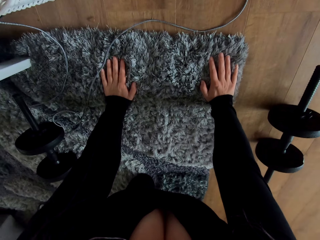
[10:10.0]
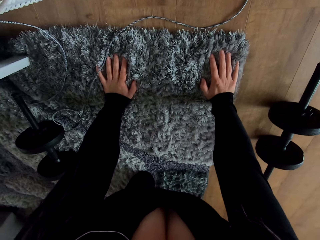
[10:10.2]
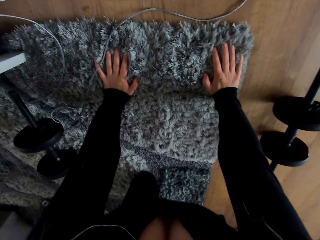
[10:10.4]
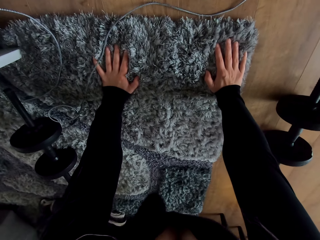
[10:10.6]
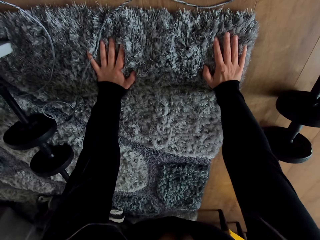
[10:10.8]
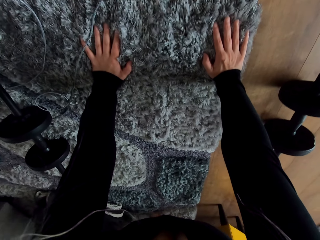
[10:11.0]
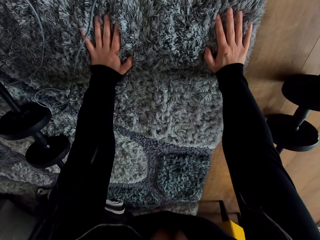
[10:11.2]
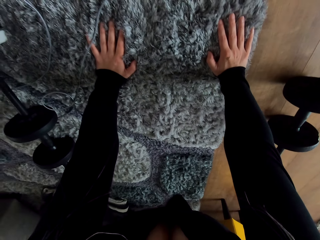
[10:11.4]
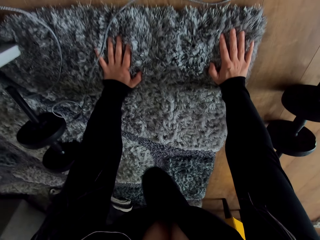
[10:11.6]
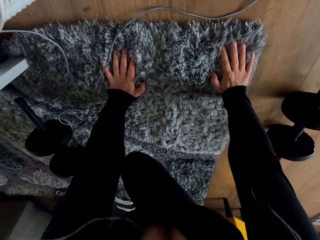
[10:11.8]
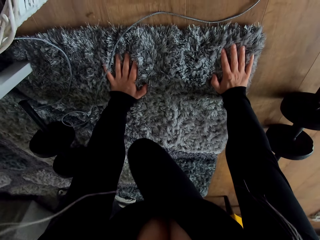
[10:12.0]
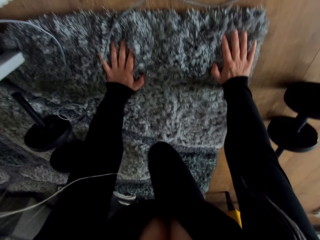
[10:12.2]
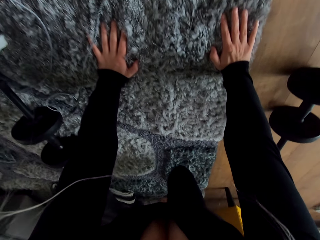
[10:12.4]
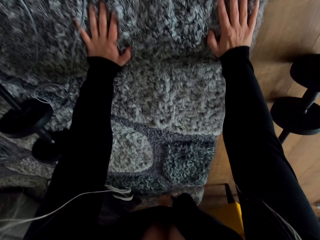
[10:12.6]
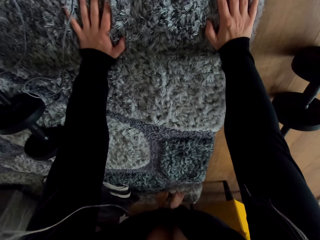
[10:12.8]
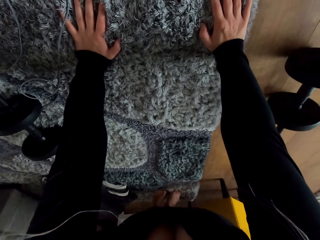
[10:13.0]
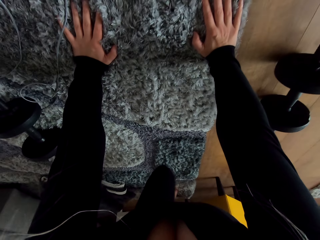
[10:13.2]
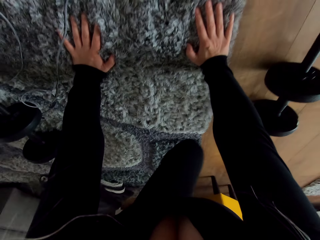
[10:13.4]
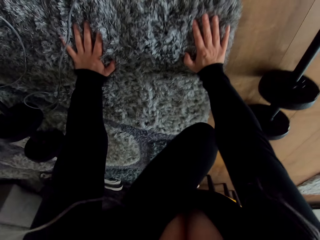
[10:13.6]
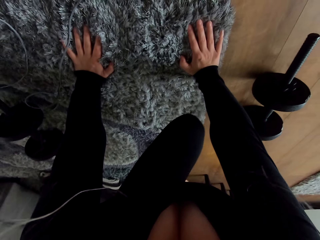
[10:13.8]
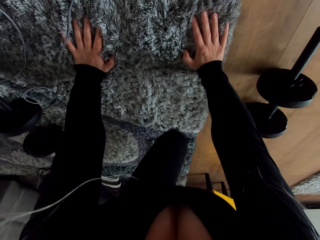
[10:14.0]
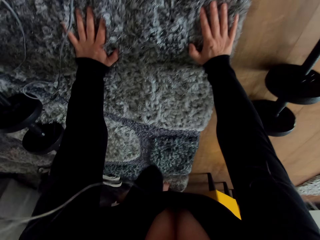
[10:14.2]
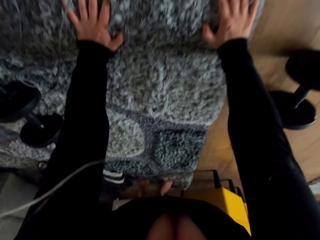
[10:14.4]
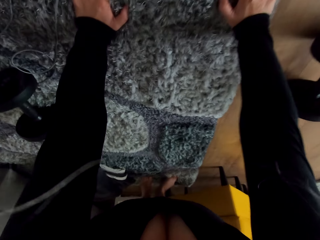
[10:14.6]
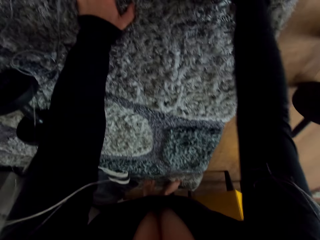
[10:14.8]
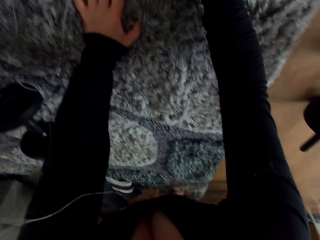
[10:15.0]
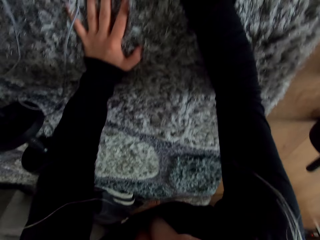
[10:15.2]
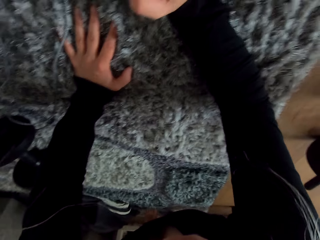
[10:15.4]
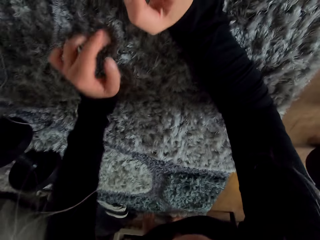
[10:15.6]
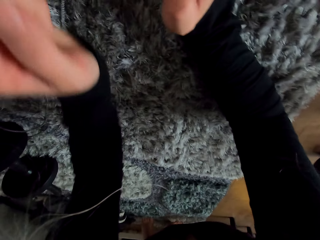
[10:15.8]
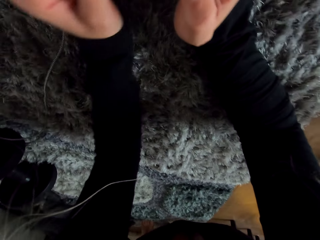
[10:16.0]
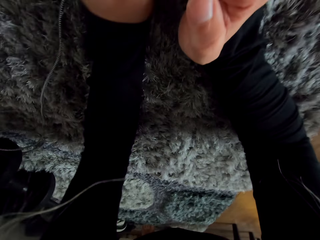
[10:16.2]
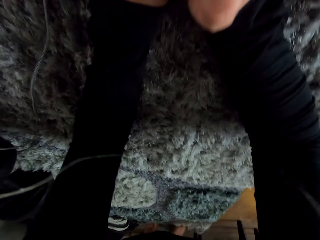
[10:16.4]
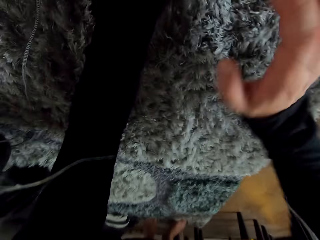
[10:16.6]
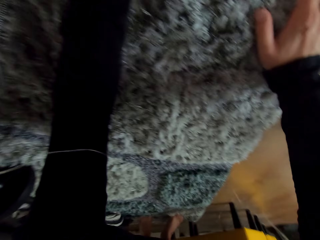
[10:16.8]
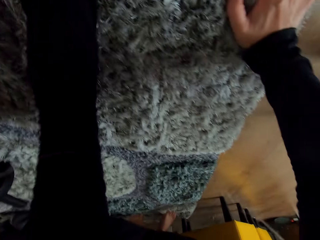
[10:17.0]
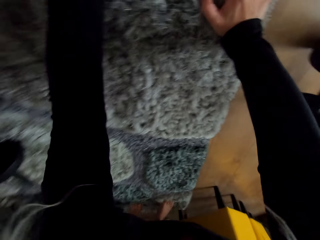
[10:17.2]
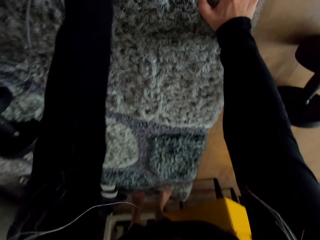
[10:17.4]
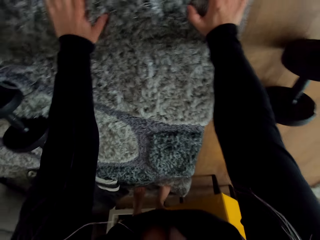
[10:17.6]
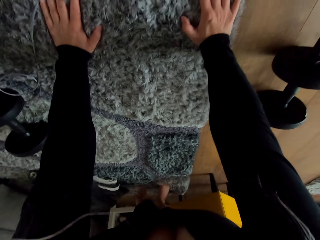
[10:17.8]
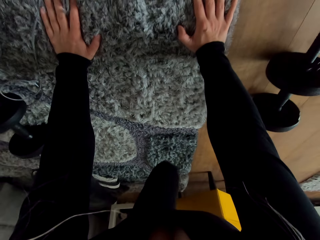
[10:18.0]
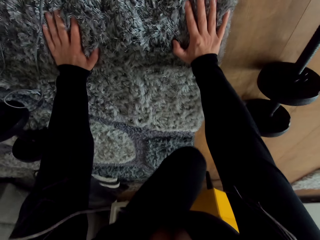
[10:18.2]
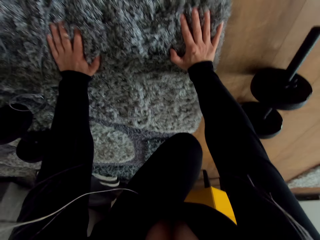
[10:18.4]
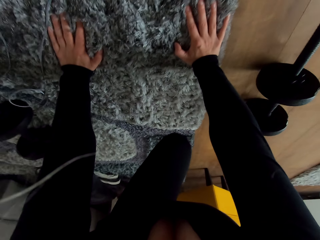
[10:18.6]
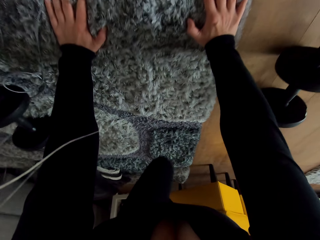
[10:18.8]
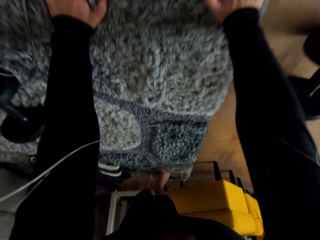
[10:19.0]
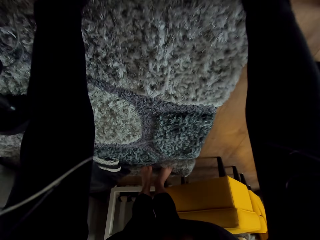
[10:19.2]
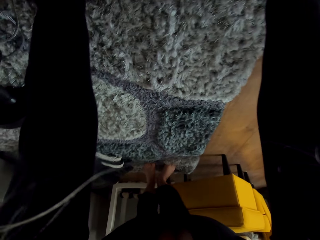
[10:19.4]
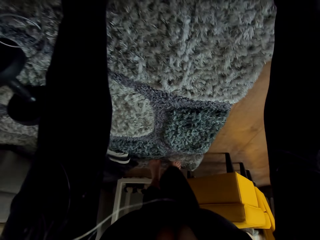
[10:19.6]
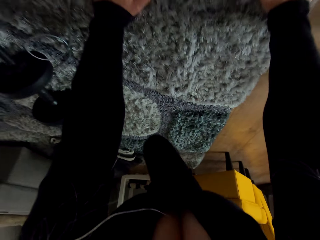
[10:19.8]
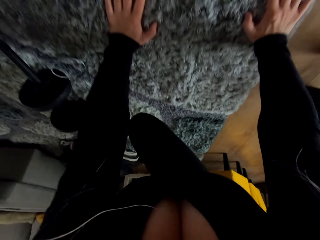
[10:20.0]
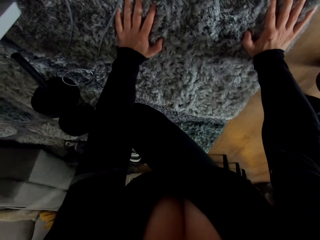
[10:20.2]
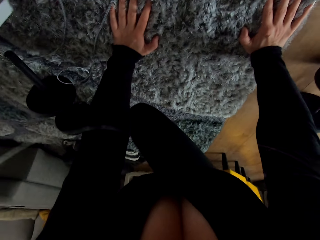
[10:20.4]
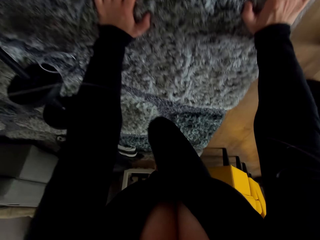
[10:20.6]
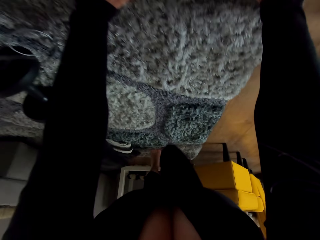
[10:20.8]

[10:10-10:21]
The camera wearer exercises her knees on the carpet. She places her arms on the carpet. She moves her arms from the carpet. She exercises her knees on the carpet.

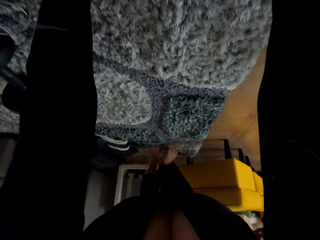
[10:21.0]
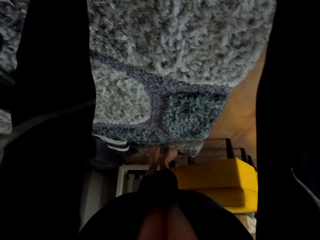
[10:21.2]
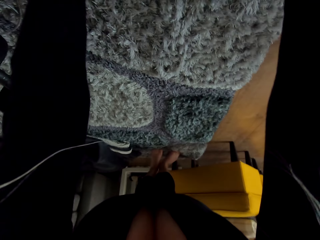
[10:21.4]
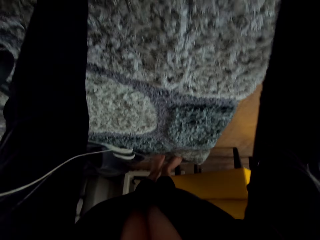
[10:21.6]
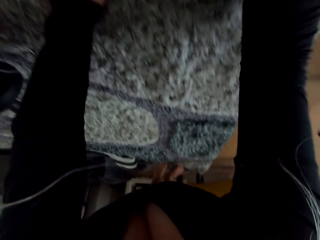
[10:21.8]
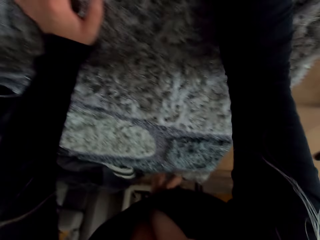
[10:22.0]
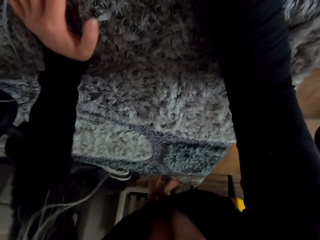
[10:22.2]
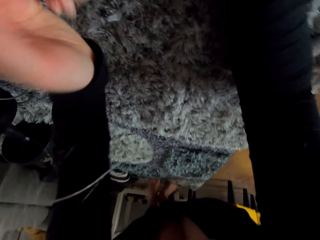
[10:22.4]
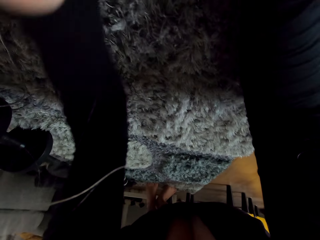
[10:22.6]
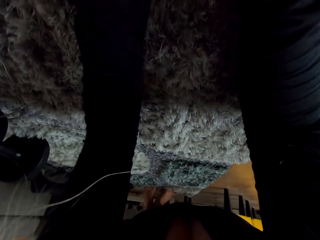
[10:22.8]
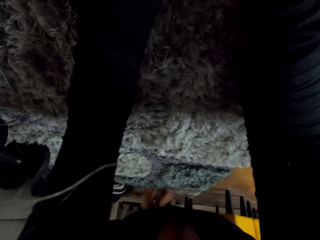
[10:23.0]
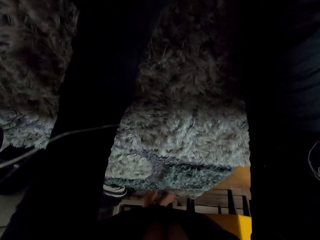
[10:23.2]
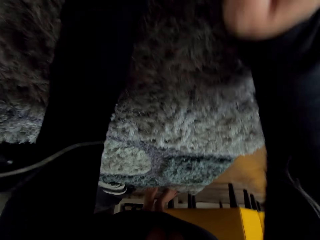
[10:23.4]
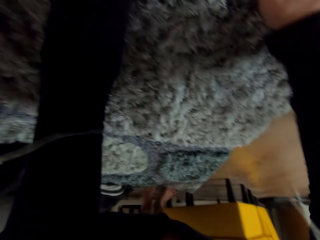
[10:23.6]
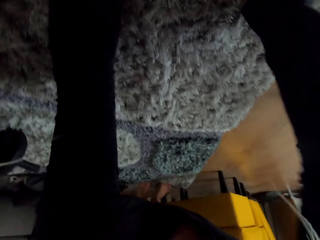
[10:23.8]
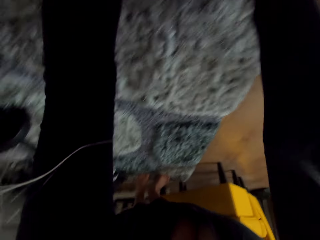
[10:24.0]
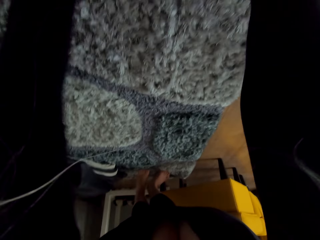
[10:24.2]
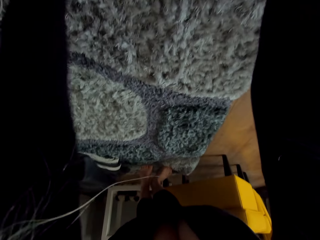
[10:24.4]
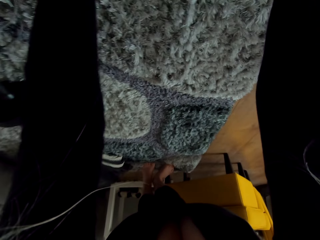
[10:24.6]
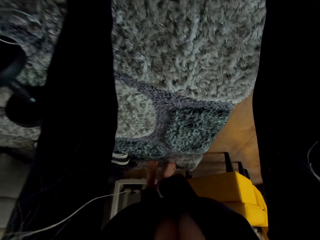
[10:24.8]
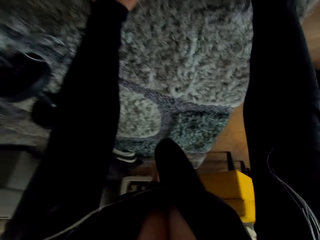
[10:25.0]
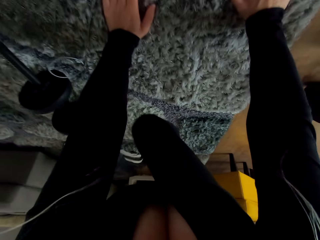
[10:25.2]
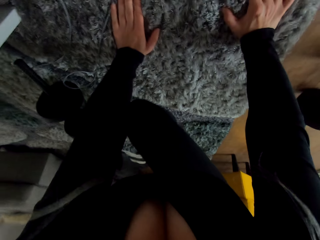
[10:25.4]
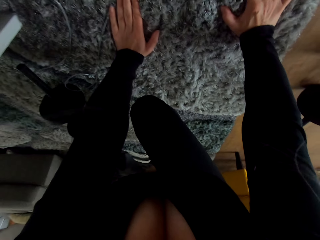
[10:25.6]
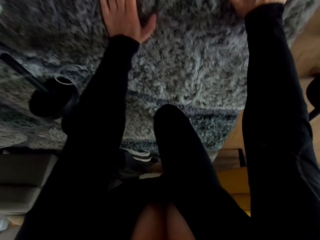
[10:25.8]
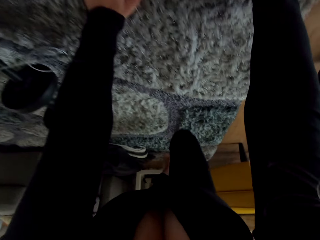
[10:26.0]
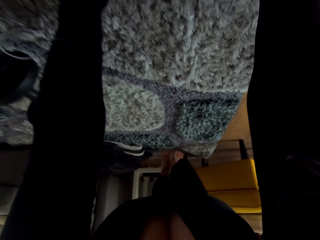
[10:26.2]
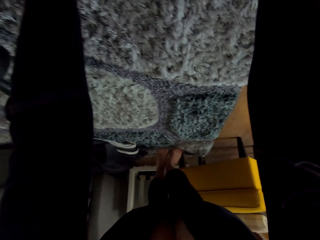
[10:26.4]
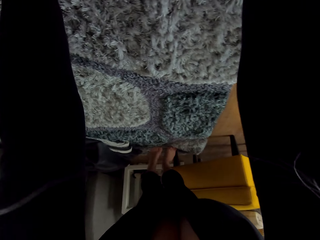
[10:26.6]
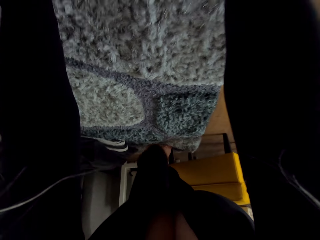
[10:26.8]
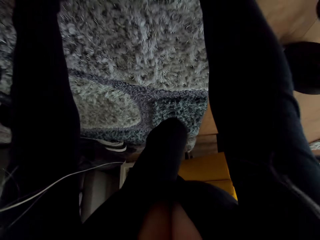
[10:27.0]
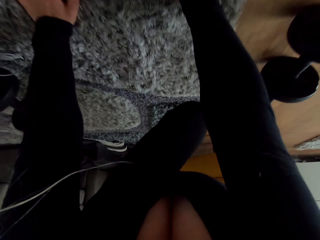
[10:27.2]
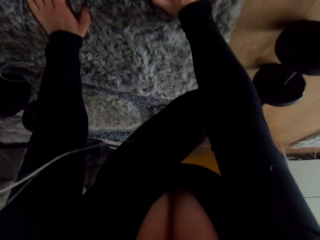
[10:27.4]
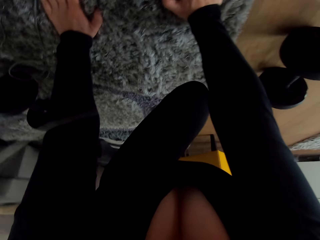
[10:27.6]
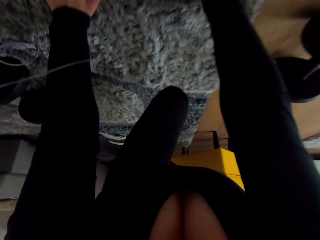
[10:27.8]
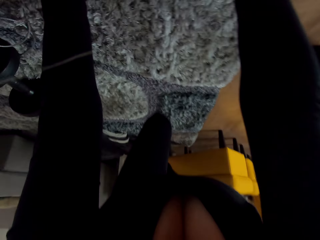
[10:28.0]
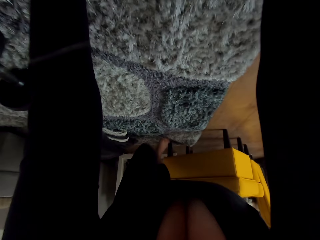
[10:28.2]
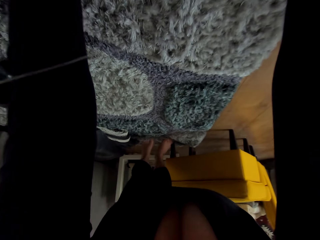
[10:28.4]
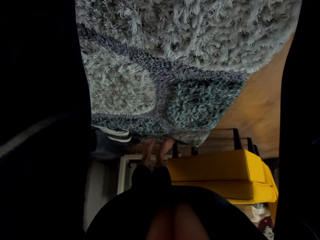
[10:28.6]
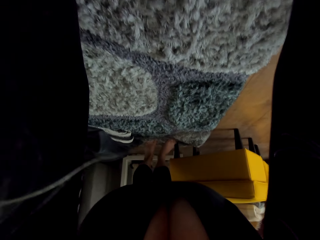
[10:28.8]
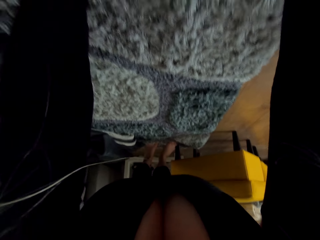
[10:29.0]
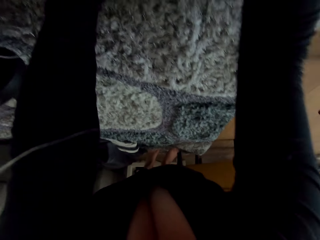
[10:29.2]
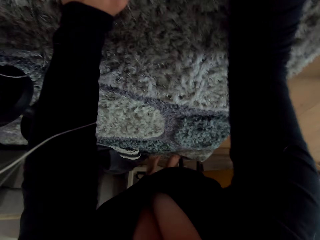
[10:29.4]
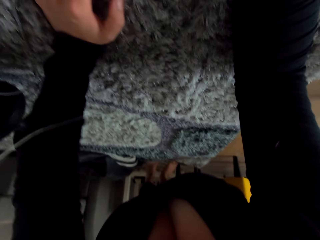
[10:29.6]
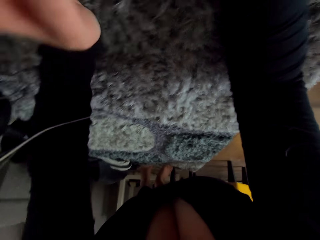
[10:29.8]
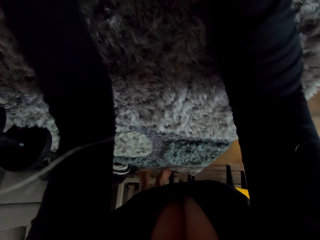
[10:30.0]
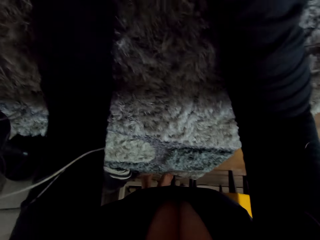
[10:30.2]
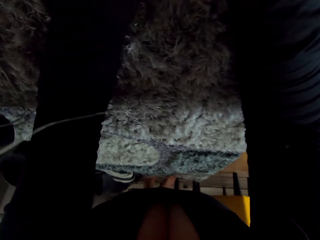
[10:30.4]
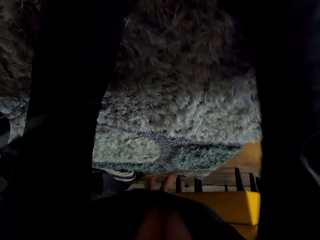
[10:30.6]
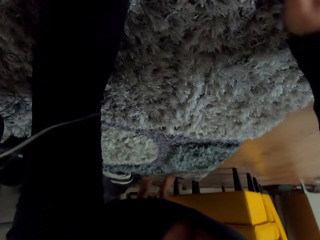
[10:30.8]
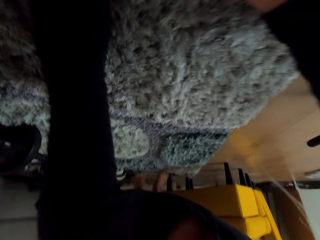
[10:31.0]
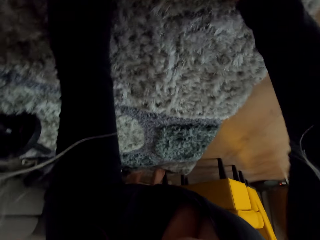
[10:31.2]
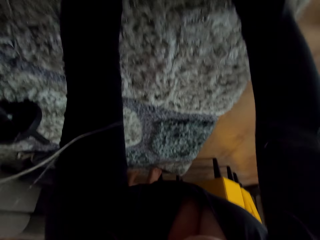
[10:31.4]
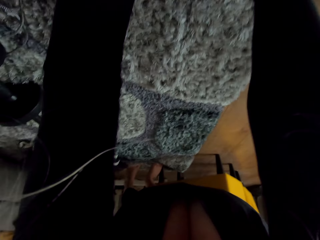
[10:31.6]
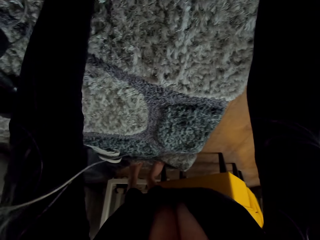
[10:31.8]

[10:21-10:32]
The camera wearer places her arms on the carpet. She moves her arms on the carpet. She exercises her knees on the carpet. She places her arms on the carpet. She moves her arms from the carpet.
